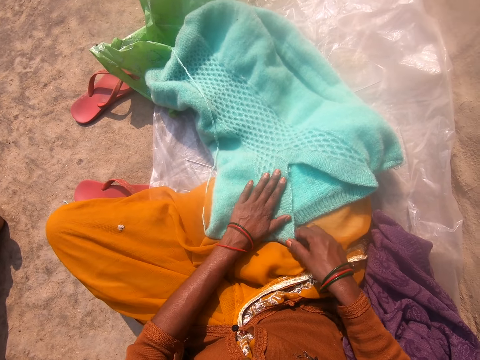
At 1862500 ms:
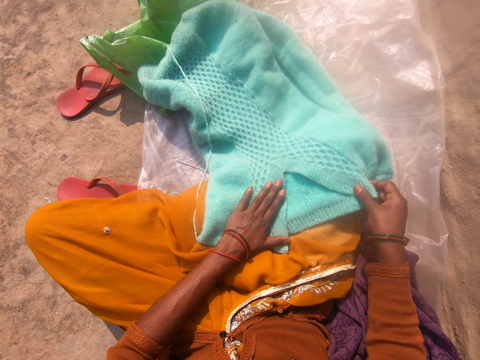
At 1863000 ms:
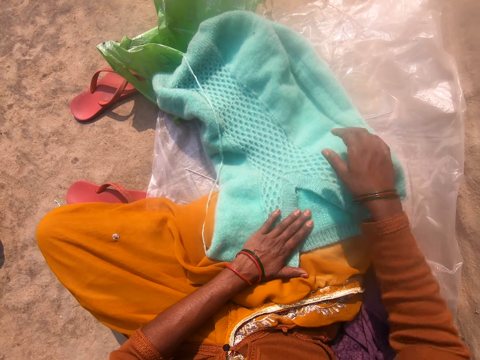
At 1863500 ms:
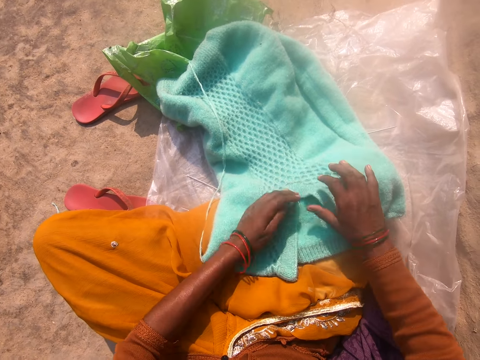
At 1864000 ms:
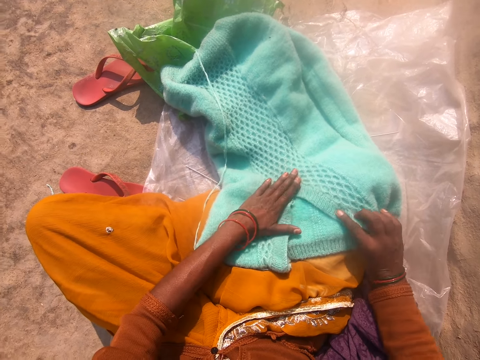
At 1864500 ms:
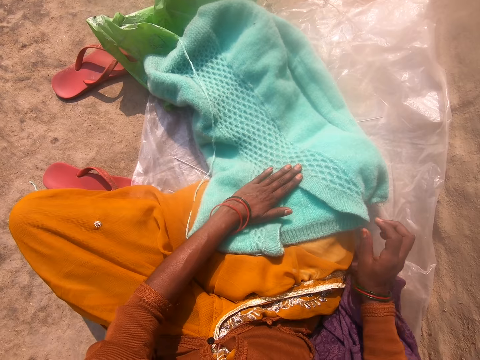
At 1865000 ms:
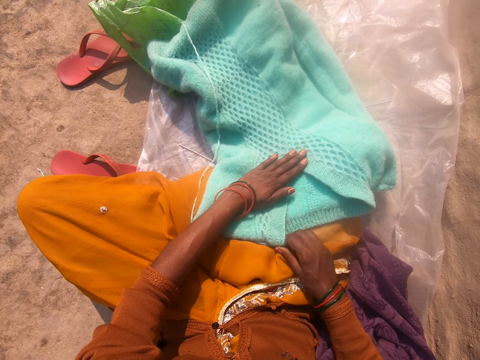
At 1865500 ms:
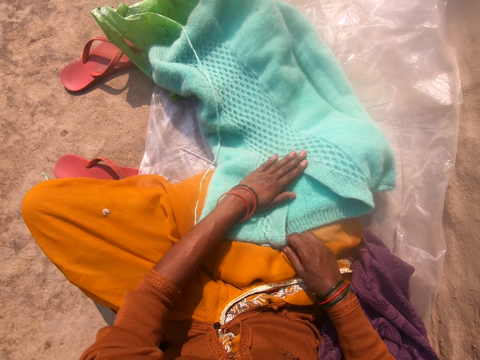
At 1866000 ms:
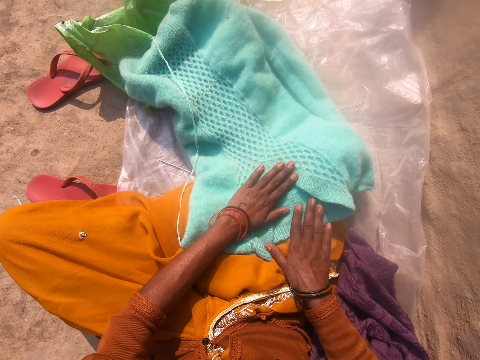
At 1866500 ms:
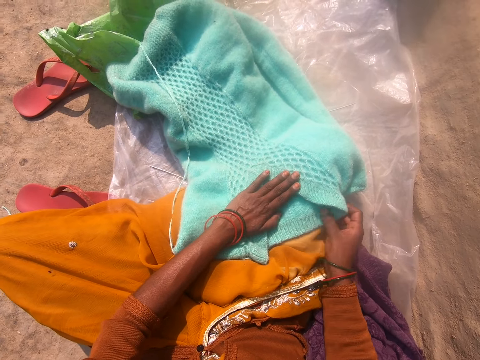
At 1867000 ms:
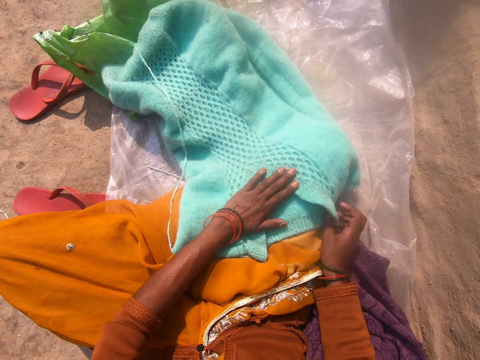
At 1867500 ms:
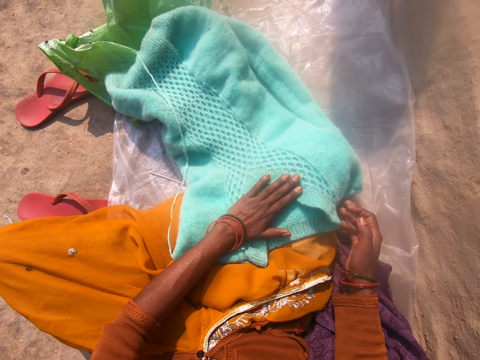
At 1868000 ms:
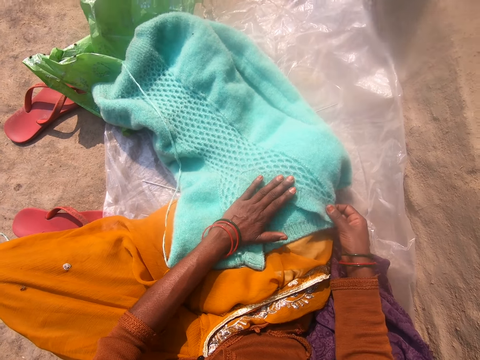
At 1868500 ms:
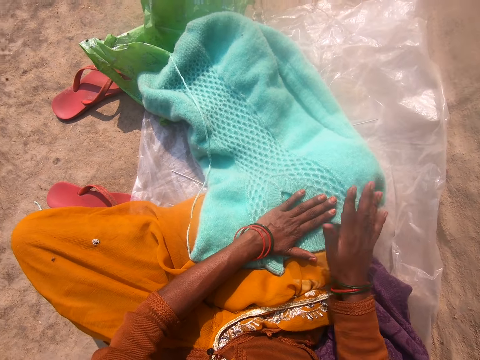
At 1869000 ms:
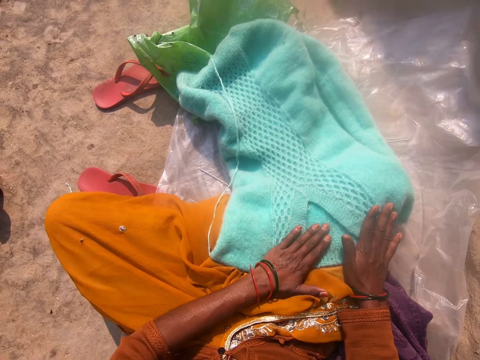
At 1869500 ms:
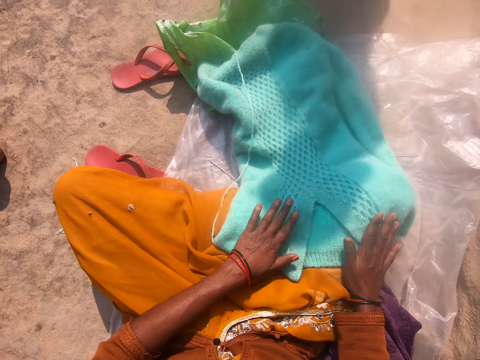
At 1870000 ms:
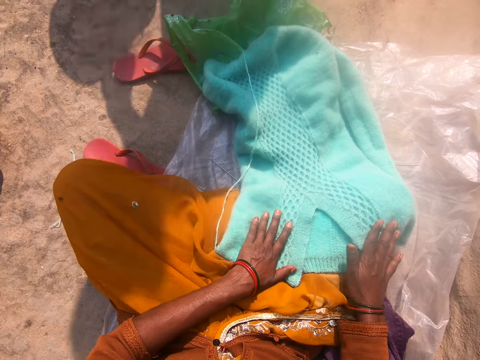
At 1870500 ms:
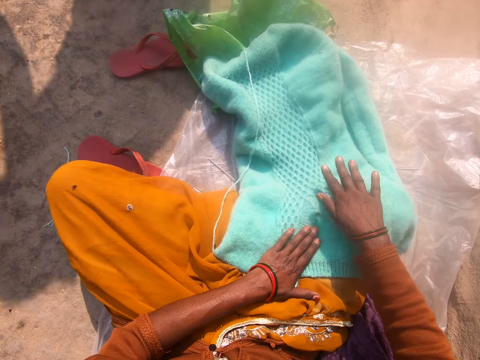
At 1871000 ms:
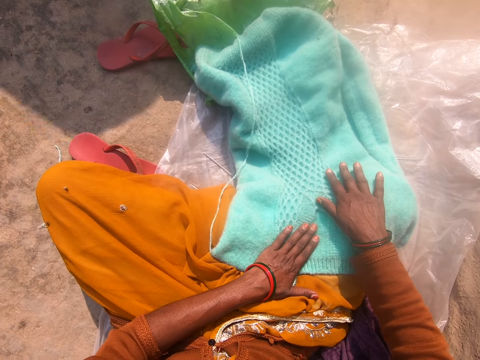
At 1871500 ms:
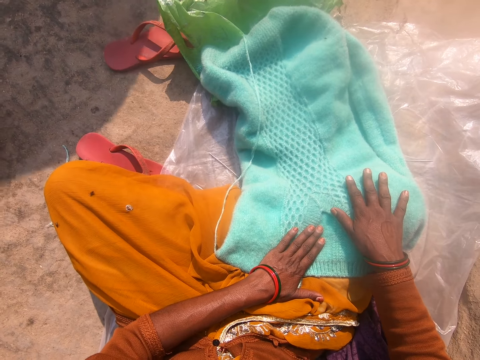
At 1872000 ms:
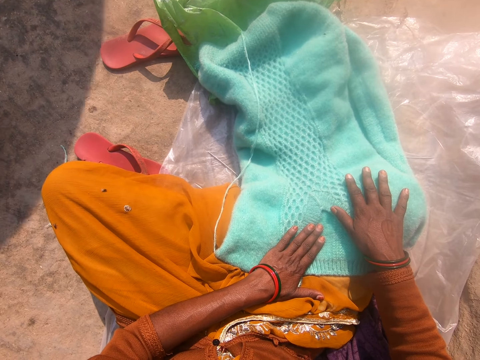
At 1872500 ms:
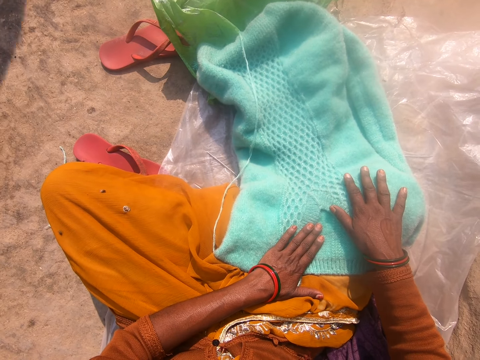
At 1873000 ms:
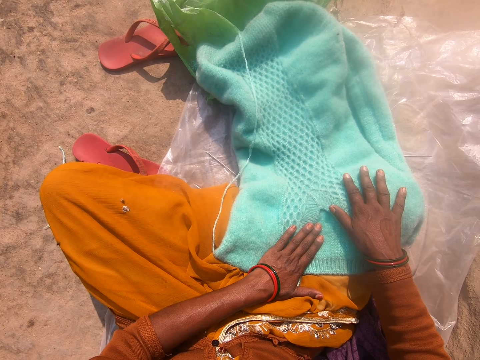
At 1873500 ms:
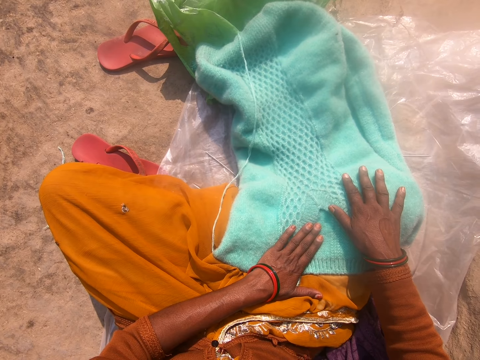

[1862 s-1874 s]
The camera wearer holds the cloth. They stretch the cloth. They hold the cloth. They stretch the cloth. They hold the cloth. They look at the cloth.

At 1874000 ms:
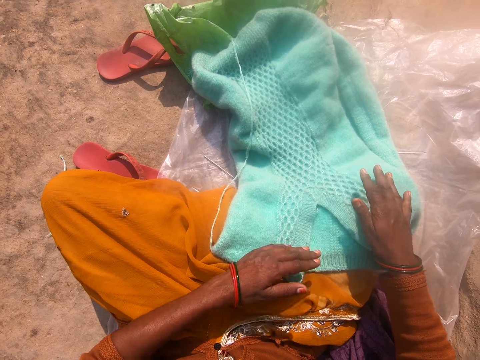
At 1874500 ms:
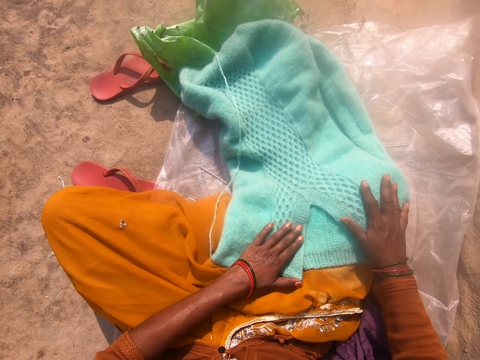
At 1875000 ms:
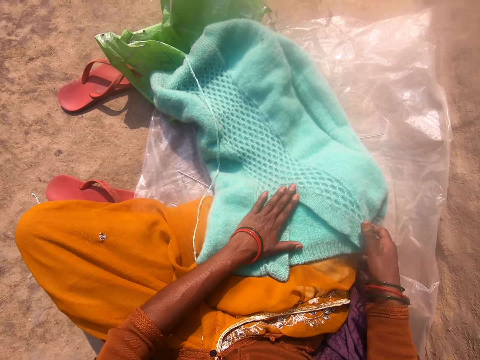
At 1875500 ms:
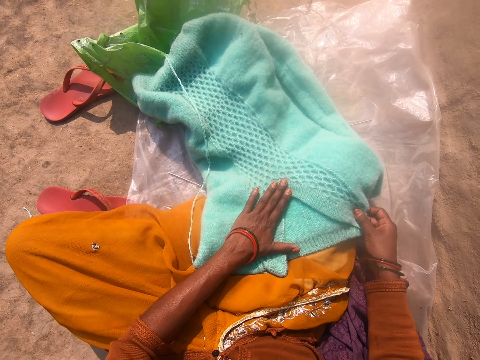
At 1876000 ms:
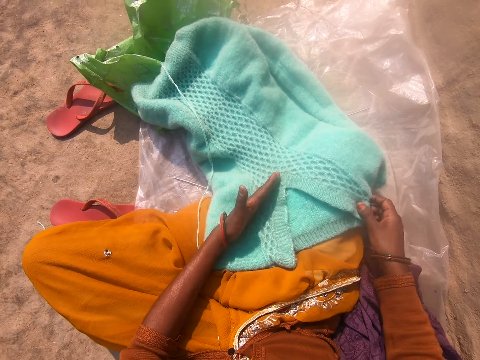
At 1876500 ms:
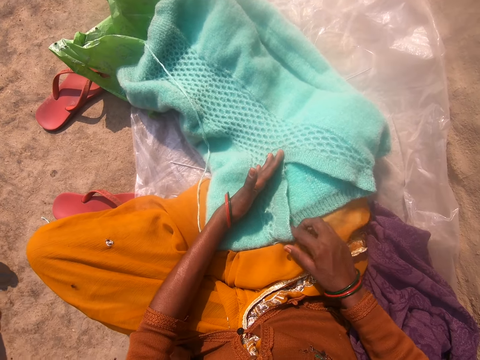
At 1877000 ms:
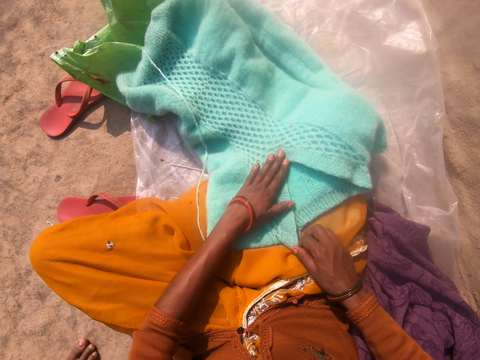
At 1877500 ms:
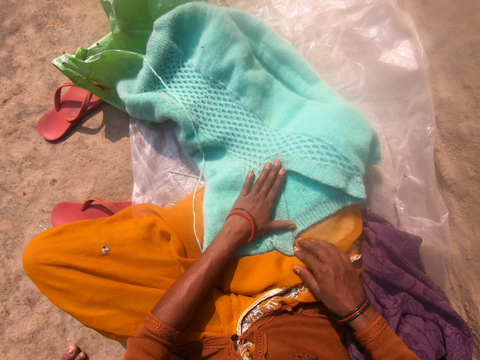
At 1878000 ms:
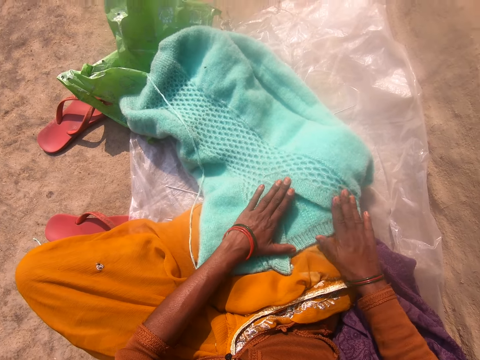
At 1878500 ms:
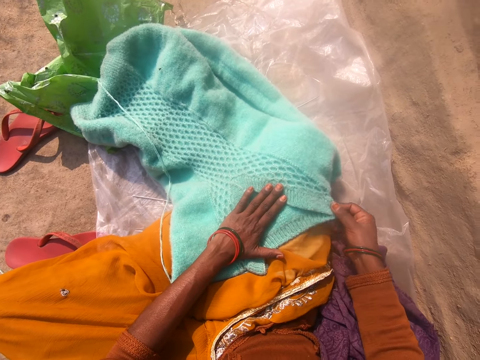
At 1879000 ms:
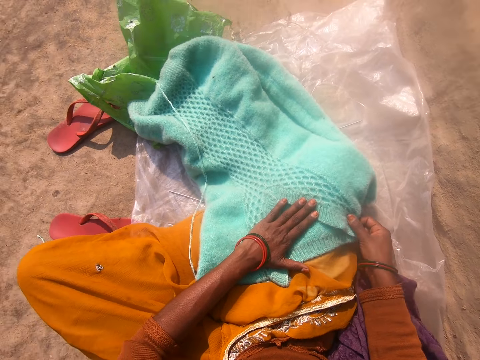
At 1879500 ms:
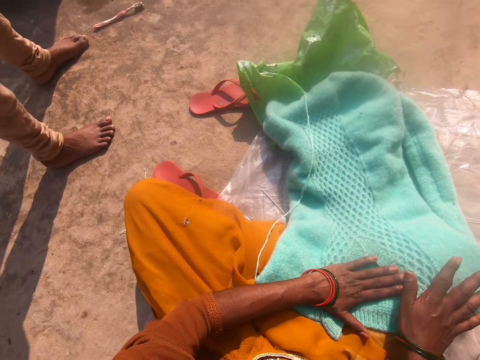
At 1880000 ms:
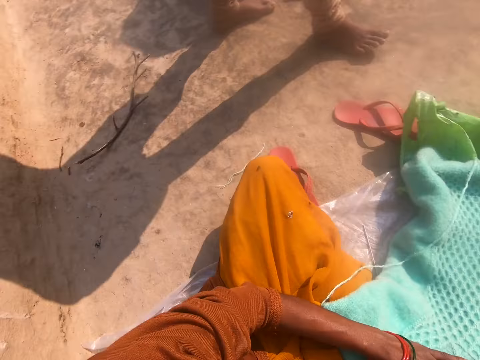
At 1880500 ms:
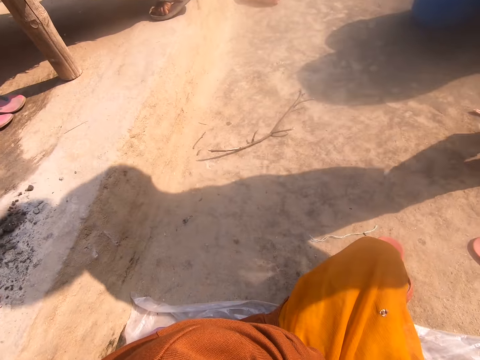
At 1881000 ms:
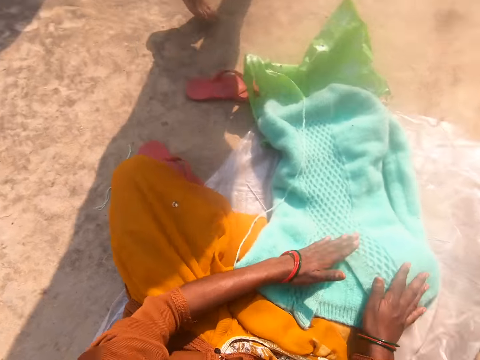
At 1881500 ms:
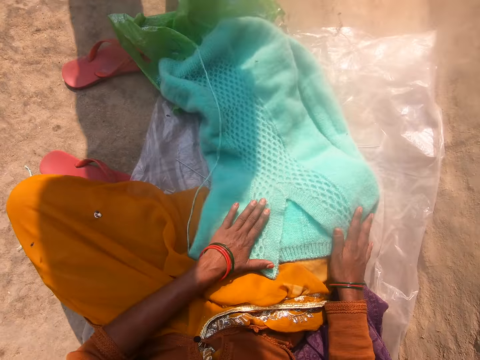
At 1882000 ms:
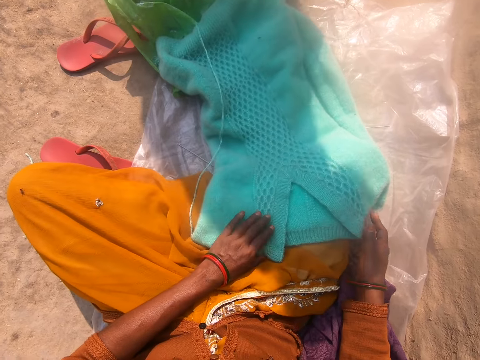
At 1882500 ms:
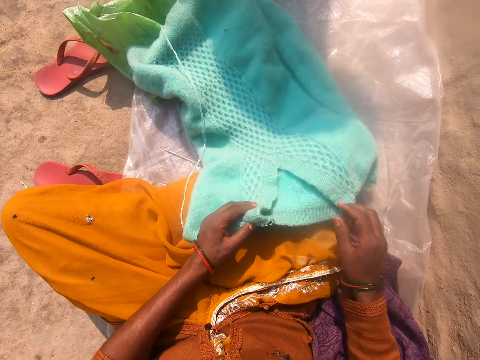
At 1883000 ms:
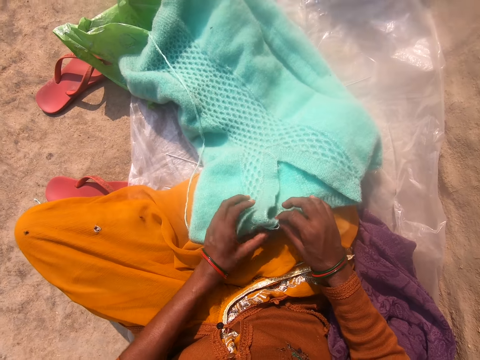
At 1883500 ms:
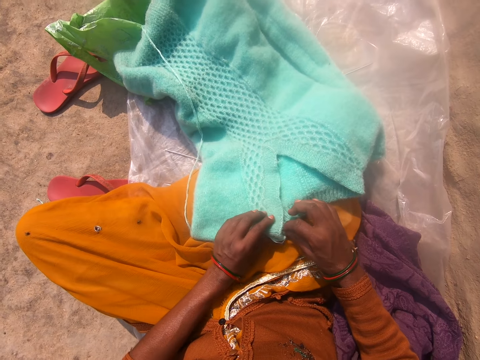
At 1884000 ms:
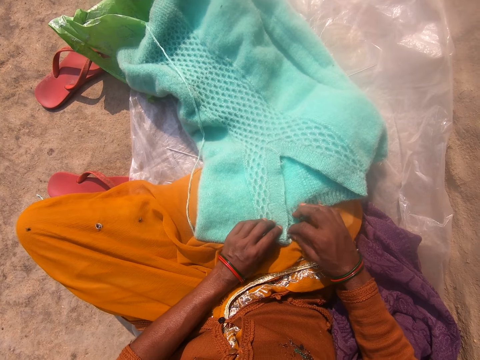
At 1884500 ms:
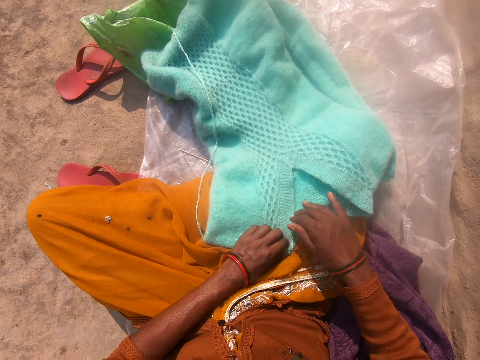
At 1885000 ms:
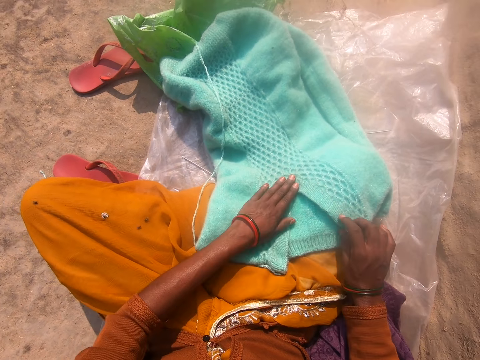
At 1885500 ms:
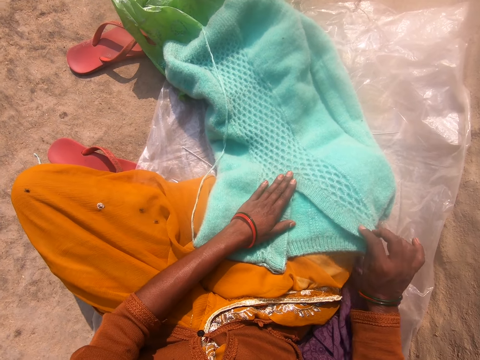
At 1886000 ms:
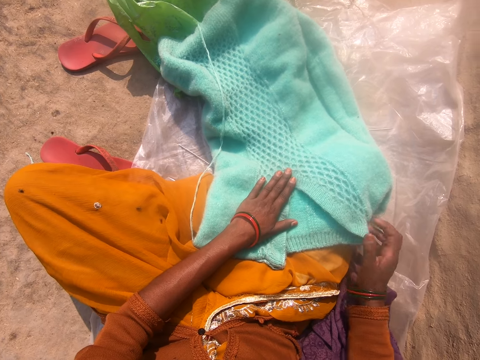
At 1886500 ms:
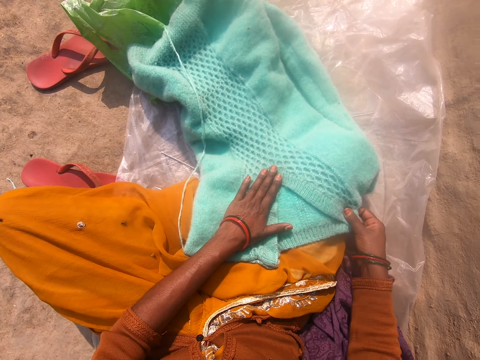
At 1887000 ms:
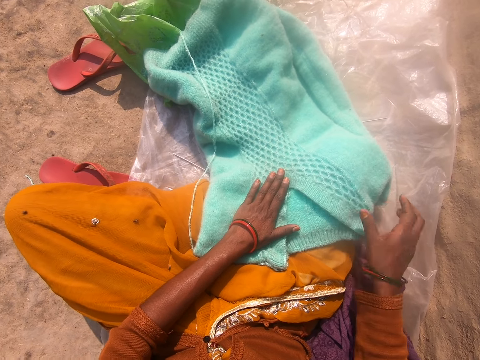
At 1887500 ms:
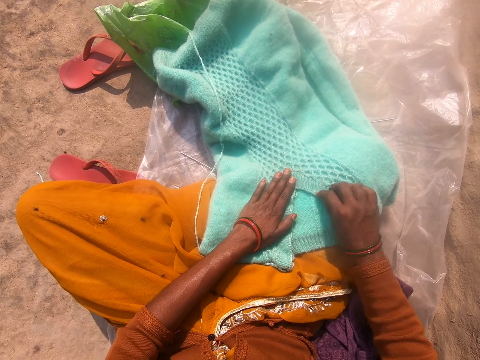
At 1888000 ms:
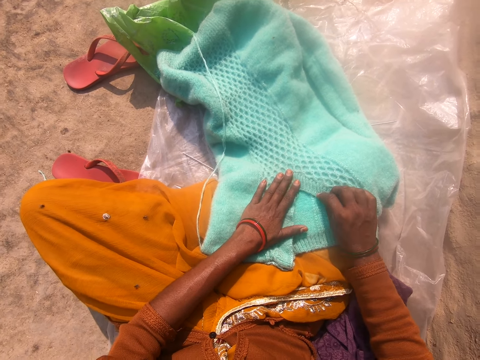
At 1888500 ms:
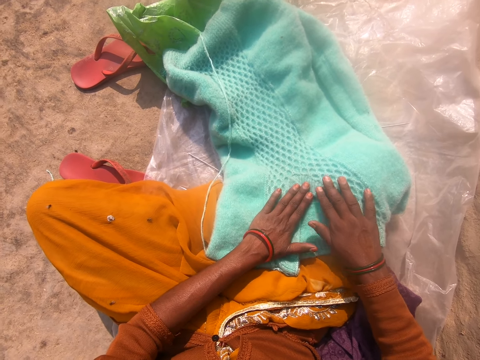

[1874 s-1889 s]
The camera wearer holds the cloth. They stretch the cloth. They look at the cloth. They stretch the cloth. They look at the cloth. They stretch the cloth. The boy walks past the camera wearer. The camera wearer looks around. They look around again. They touch the cloth. They look at the cloth. They lift the cloth. They hold the cloth. They place the cloth on the lap. They hold the cloth. They stretch the cloth. They lift both hands up. They stretch the cloth.
